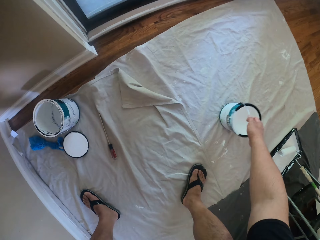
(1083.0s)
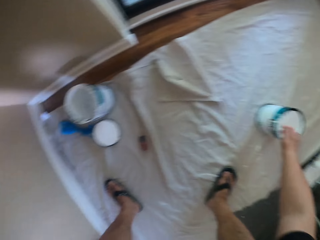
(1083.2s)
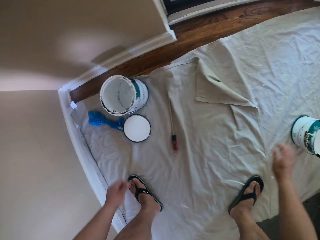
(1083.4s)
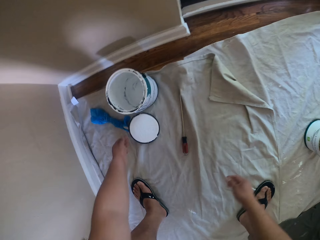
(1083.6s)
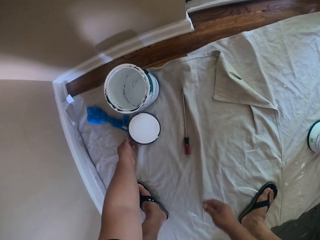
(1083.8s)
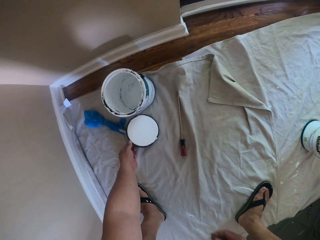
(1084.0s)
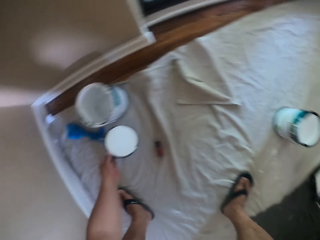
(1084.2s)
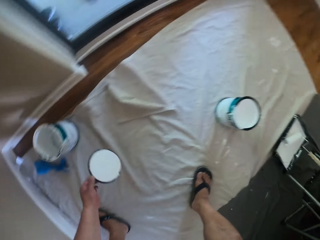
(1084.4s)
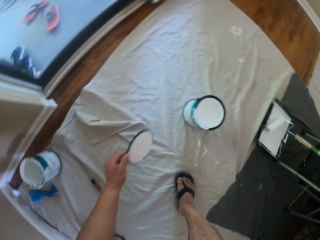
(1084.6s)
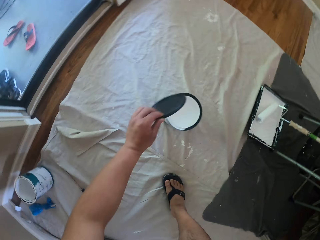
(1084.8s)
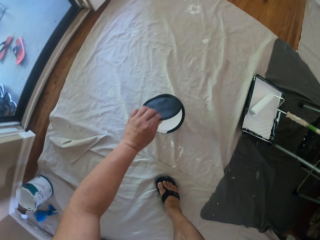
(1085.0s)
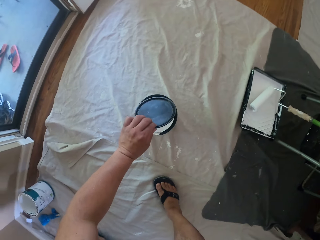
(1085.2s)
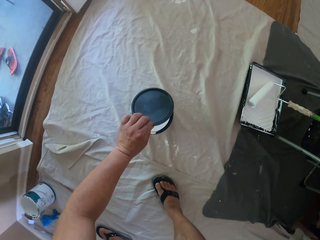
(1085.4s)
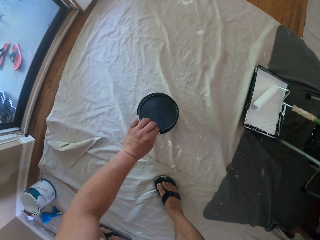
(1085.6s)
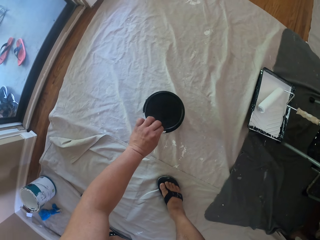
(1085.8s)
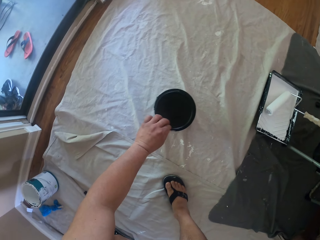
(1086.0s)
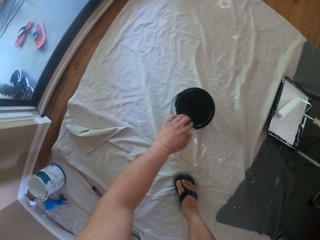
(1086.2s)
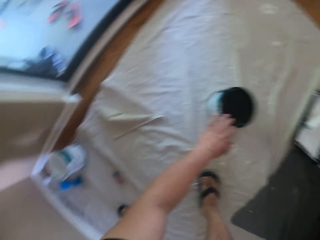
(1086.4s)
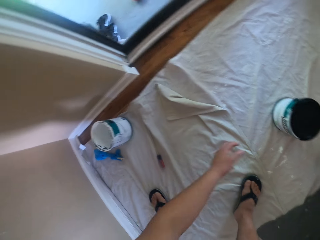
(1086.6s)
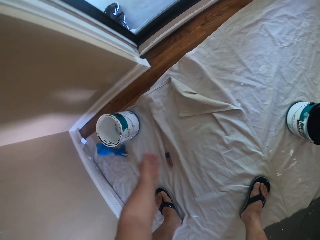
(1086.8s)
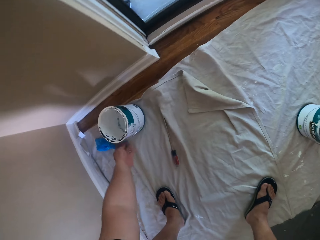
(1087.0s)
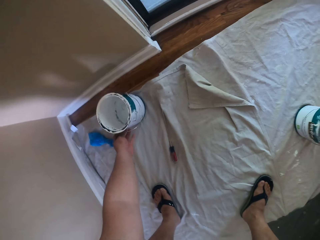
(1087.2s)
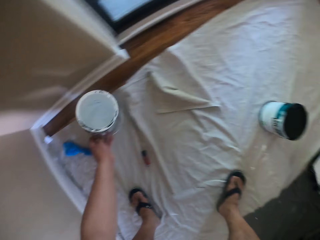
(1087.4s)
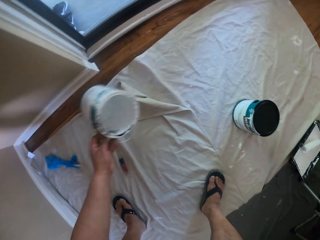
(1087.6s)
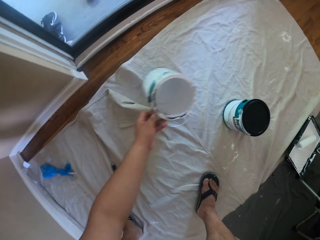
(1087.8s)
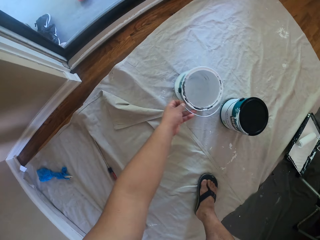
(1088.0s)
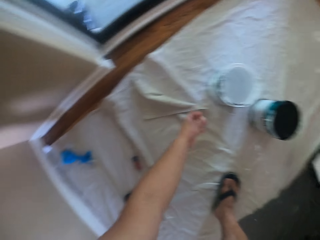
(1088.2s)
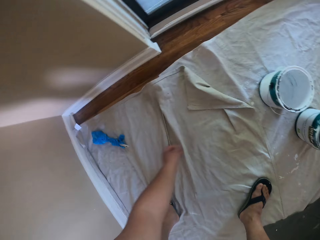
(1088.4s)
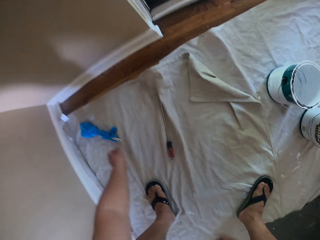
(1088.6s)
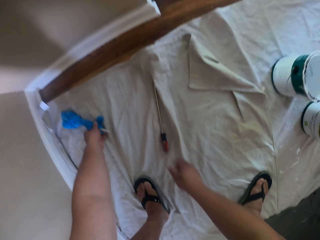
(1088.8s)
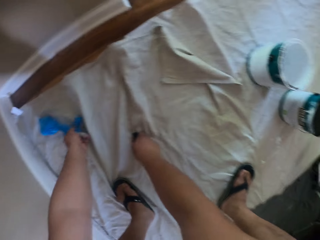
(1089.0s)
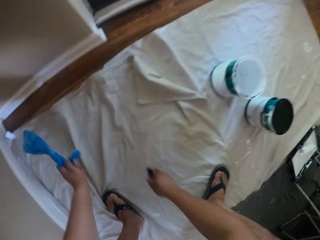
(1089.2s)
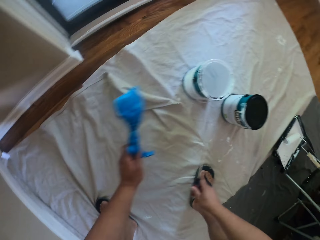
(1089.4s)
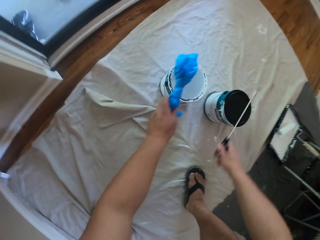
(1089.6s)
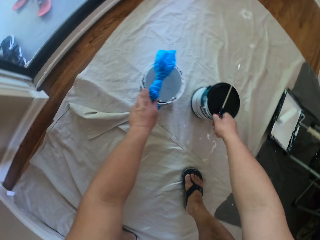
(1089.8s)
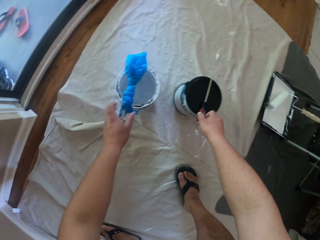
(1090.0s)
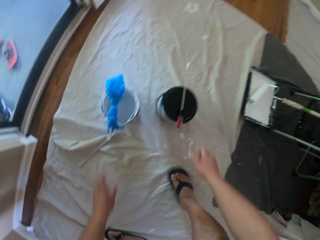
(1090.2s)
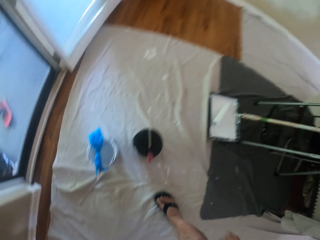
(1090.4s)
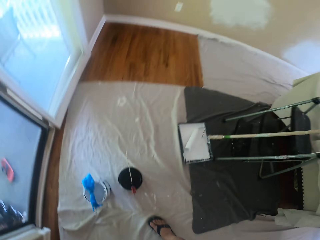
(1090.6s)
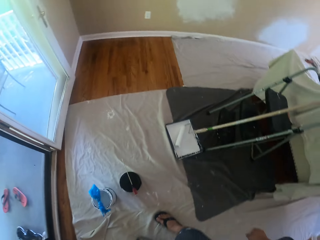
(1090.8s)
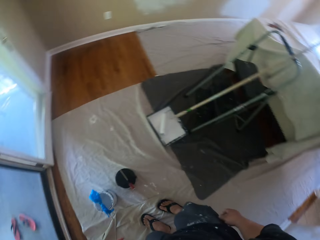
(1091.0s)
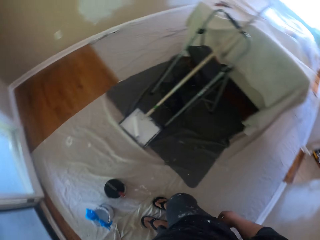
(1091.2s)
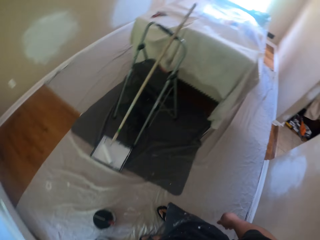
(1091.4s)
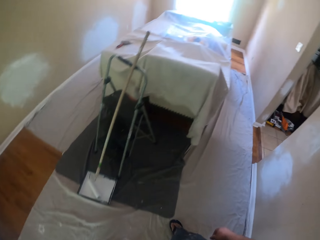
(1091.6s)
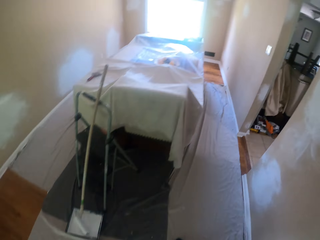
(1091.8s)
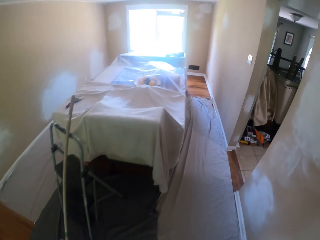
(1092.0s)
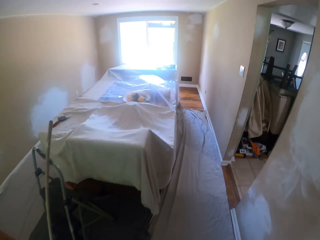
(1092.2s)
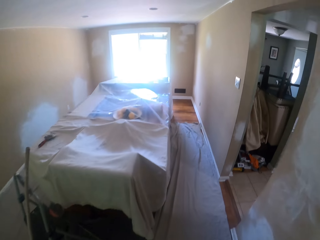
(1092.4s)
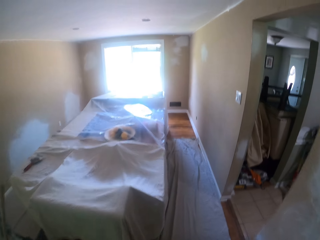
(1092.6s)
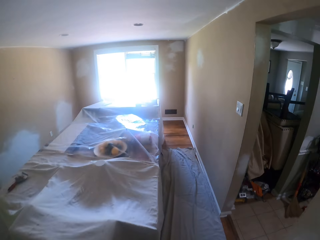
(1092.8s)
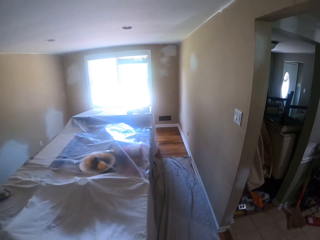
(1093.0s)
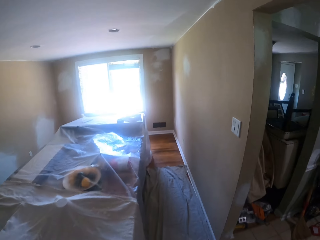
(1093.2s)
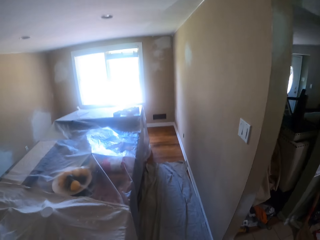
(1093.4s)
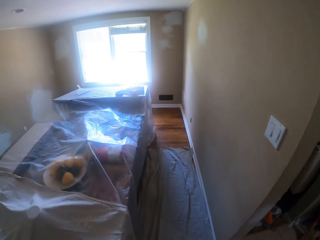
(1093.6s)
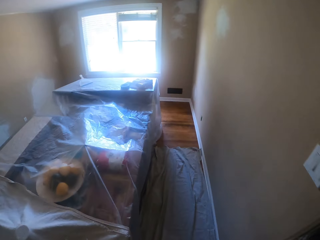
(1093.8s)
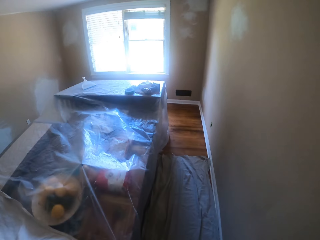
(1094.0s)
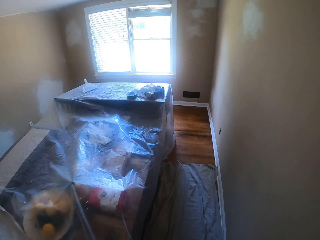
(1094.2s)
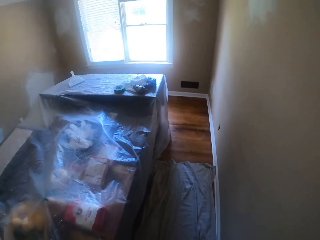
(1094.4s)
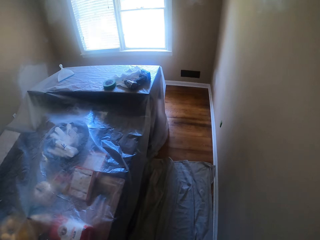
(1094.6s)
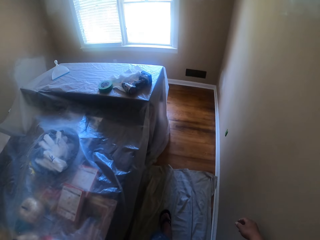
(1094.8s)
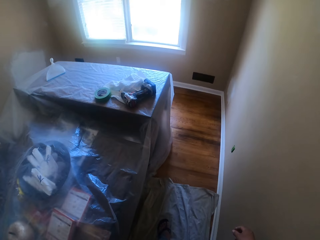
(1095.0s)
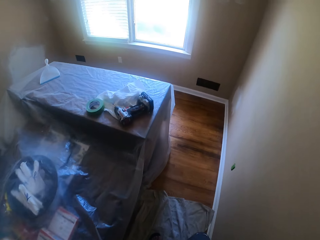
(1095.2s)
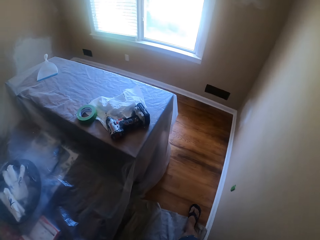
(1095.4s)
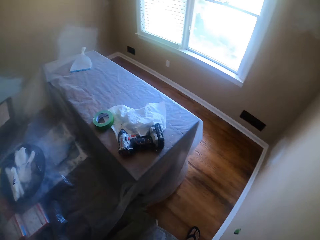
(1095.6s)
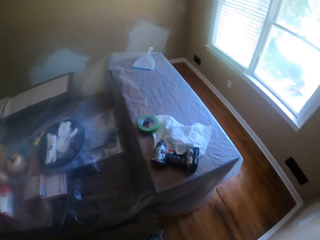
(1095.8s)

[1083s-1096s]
The camera wearer drops the paint bucket on the floor. They pick up the paint bucket's cover from the floor. They cover the paint. They pick up the paint bucket. They drop the paint bucket on the floor. They take the screwdriver. They put down the screw. They walk in the room.

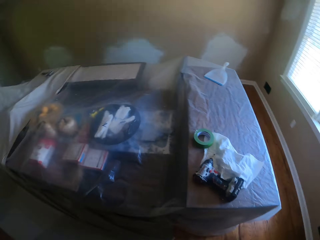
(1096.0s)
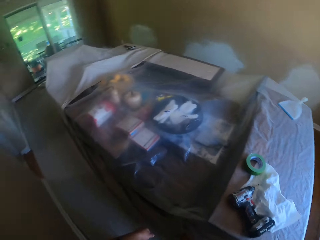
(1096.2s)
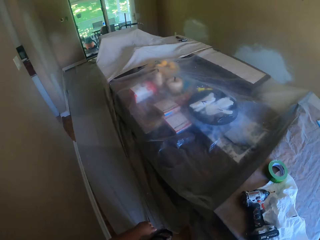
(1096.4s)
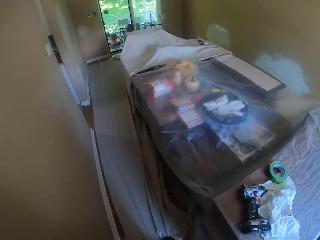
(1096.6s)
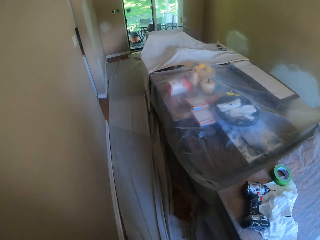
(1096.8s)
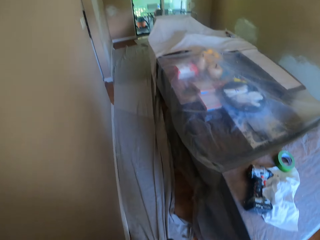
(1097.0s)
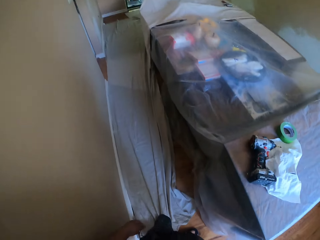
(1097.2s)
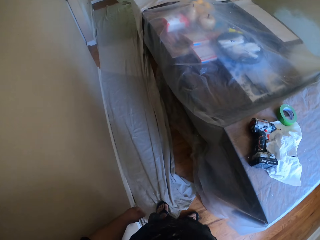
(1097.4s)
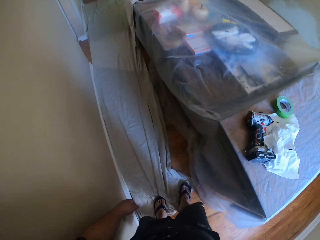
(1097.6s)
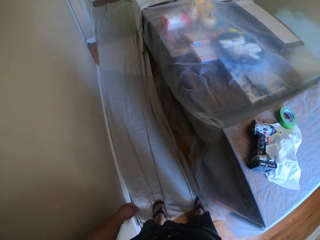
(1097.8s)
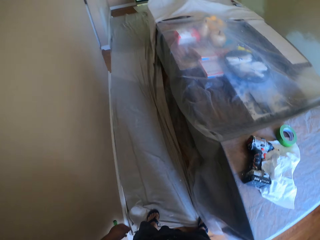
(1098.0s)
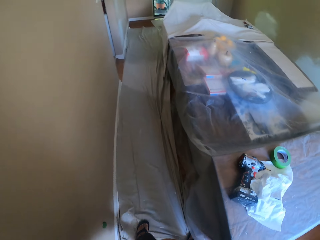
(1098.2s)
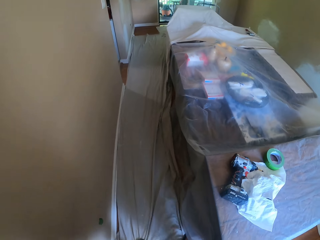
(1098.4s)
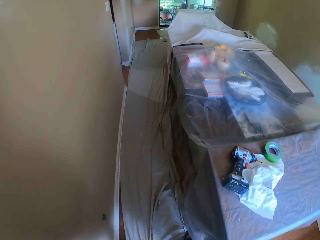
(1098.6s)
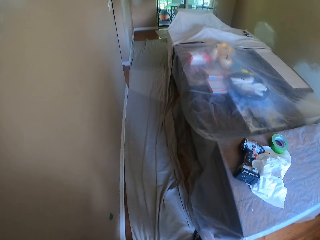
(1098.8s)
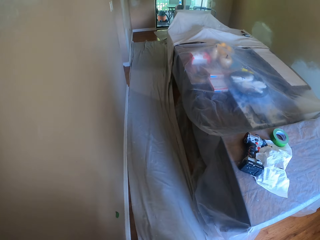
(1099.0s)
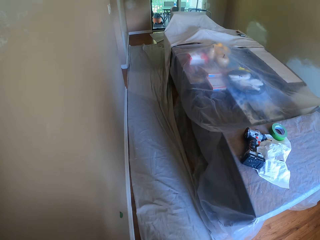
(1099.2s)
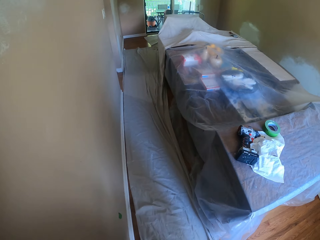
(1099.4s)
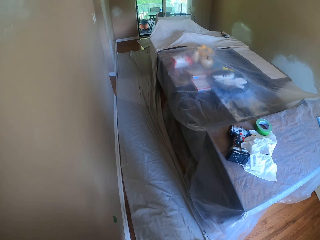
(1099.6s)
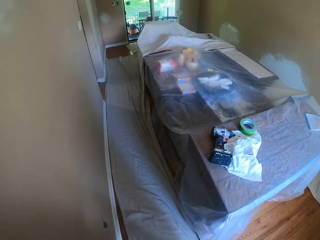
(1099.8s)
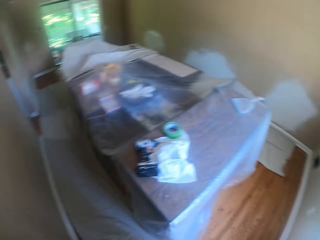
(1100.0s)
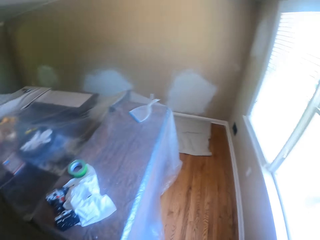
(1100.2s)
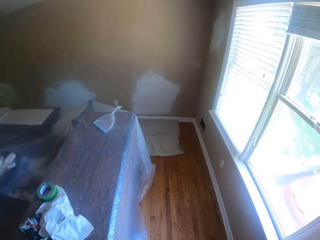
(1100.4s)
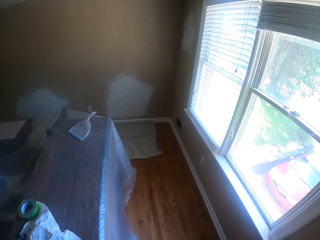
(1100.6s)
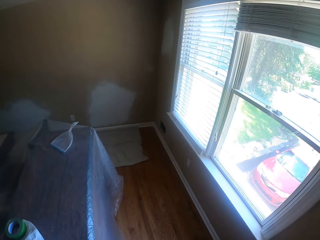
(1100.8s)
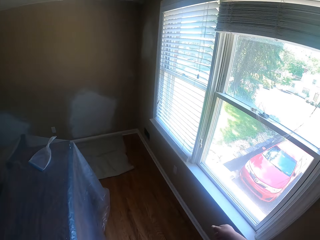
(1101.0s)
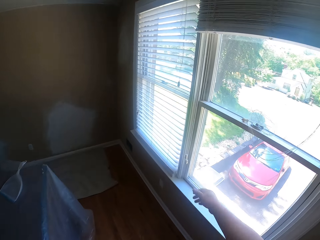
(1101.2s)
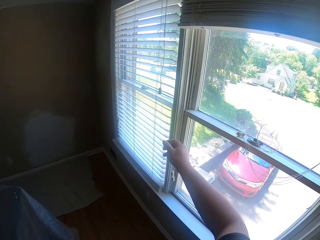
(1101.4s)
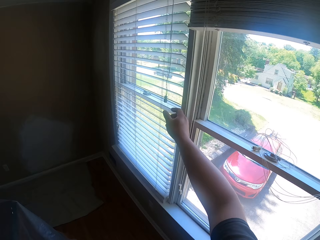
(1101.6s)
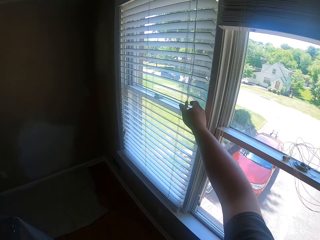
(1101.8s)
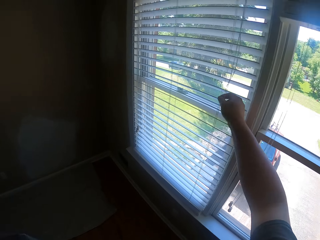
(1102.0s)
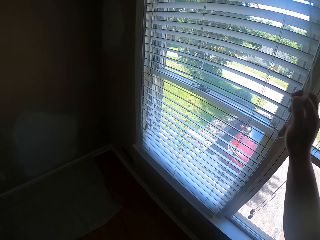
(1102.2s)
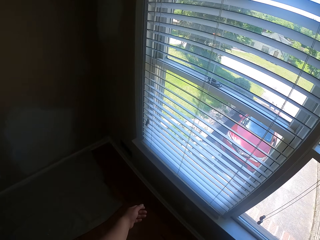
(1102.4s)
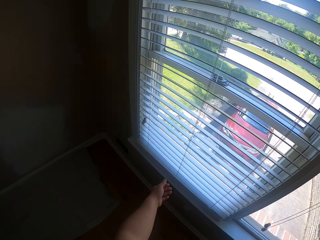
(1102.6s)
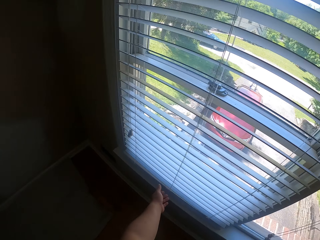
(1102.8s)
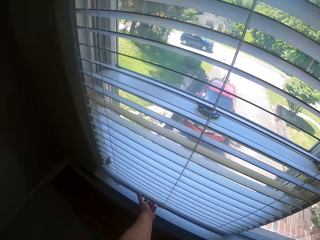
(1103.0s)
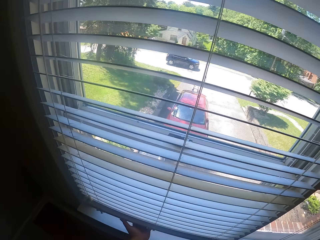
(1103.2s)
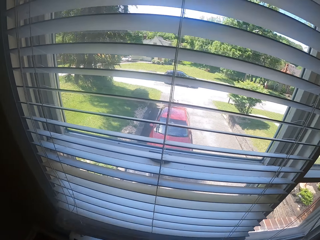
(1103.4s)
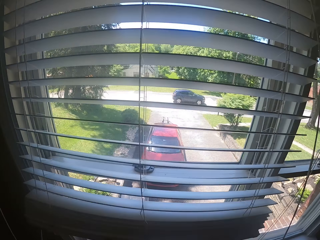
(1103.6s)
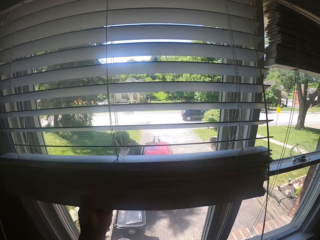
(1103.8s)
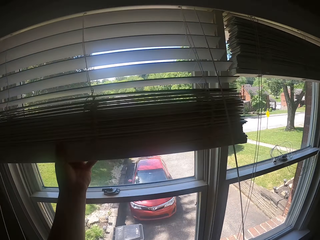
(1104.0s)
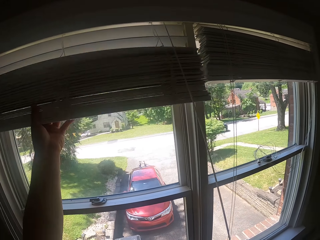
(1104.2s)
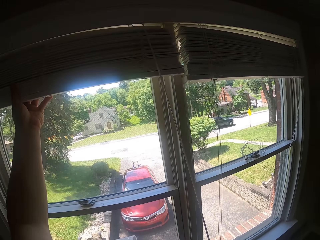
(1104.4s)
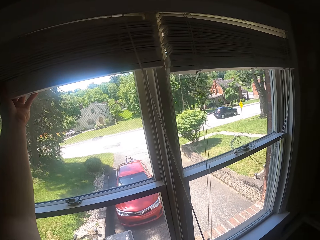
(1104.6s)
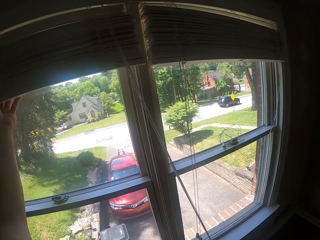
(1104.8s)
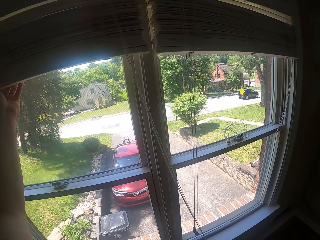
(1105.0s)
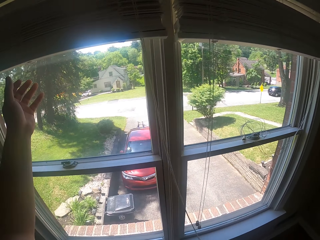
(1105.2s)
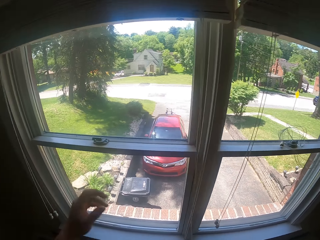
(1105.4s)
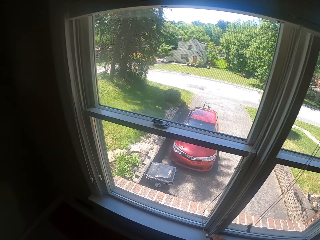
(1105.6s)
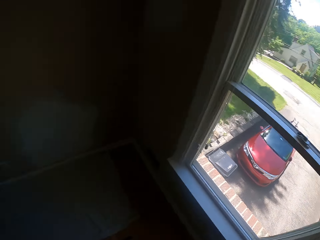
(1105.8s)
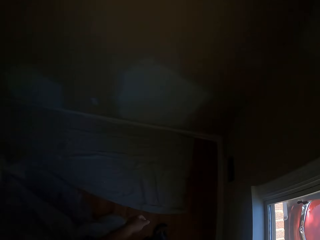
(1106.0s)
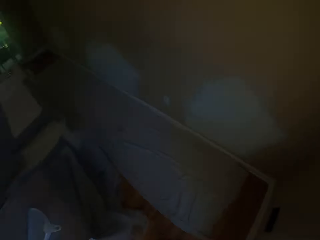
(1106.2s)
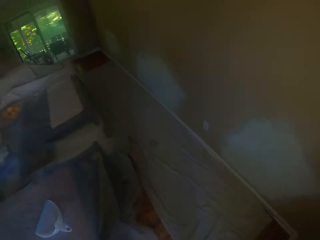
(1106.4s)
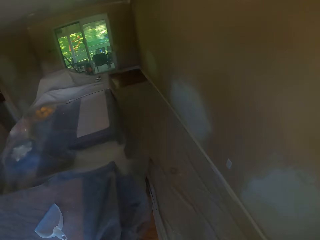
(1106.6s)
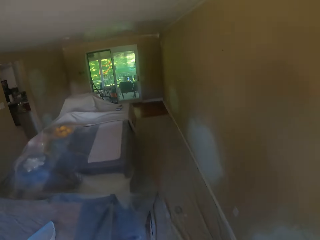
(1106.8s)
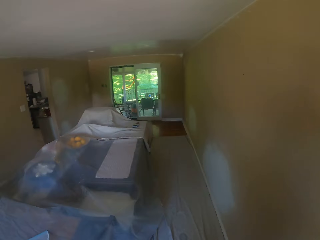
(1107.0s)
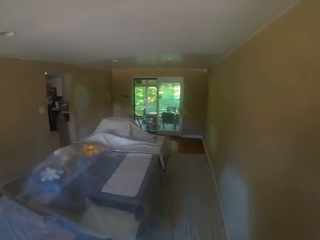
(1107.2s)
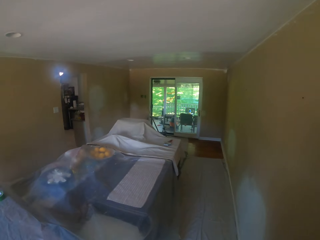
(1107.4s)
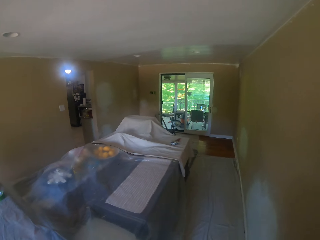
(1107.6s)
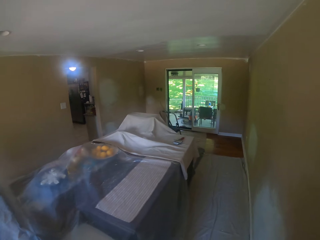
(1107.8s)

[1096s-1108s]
The camera wearer pulls the drop cloth on the floor with the left foot. They adjust the drop cloth with both feet. They walk to a window. They hold a pull cord. They pull the cord. They open the window blinds. They walk towards a paint roller.
